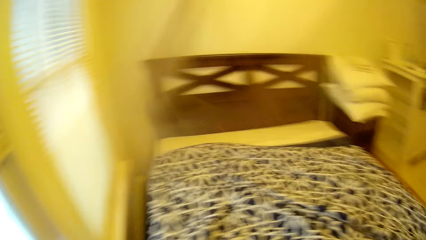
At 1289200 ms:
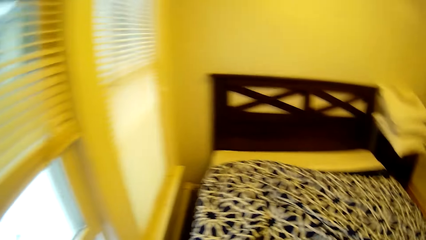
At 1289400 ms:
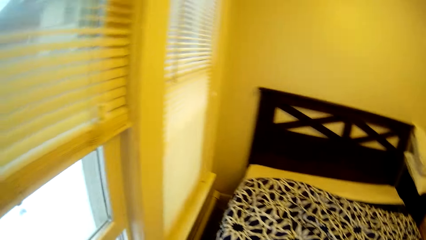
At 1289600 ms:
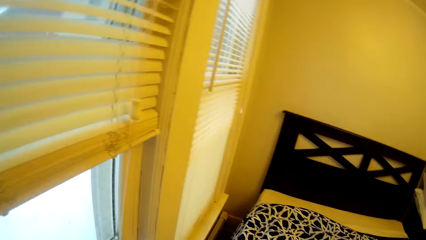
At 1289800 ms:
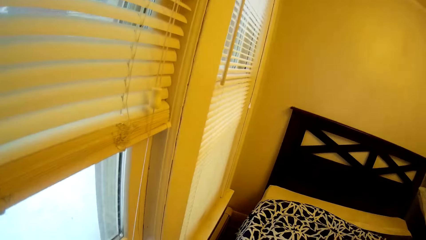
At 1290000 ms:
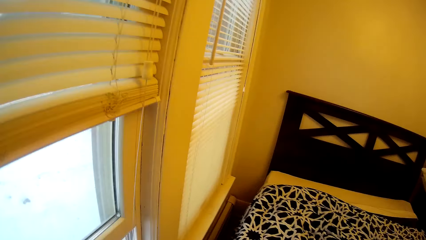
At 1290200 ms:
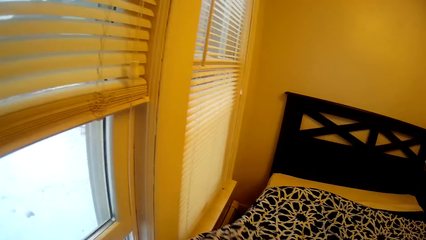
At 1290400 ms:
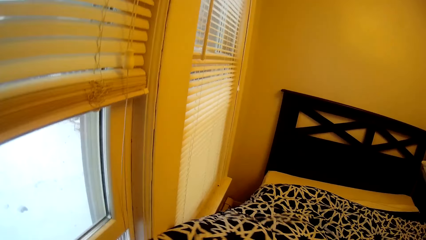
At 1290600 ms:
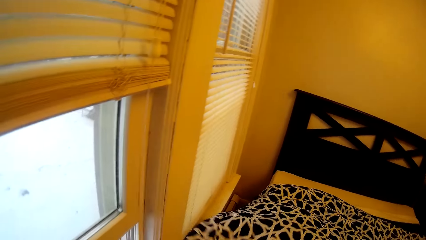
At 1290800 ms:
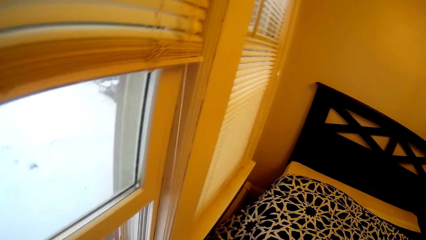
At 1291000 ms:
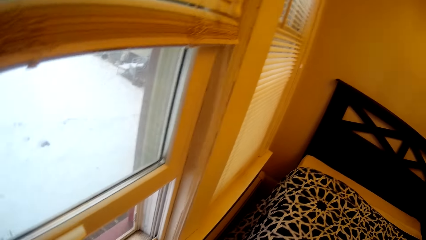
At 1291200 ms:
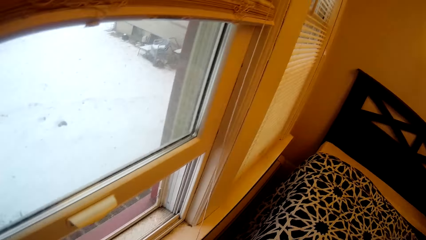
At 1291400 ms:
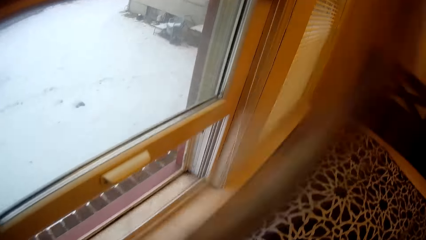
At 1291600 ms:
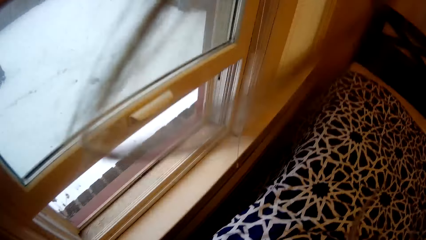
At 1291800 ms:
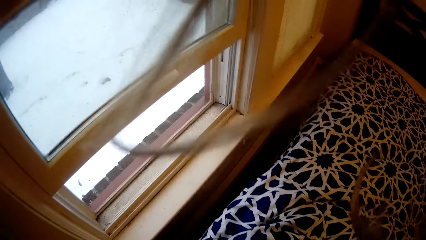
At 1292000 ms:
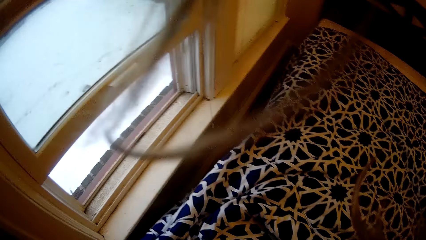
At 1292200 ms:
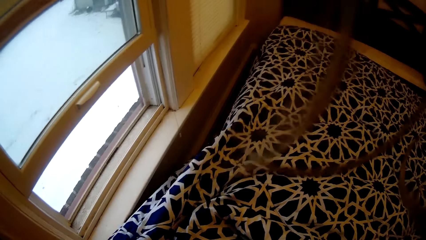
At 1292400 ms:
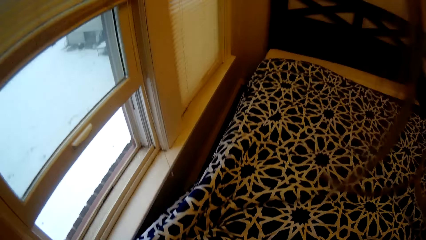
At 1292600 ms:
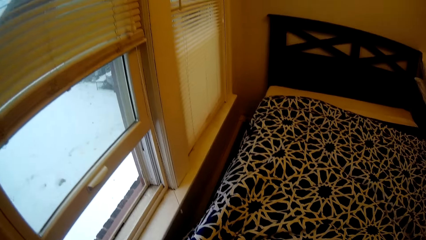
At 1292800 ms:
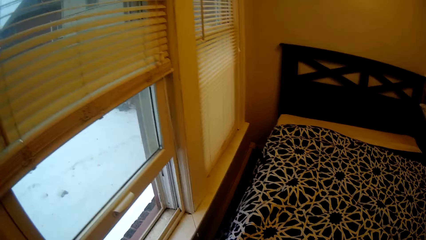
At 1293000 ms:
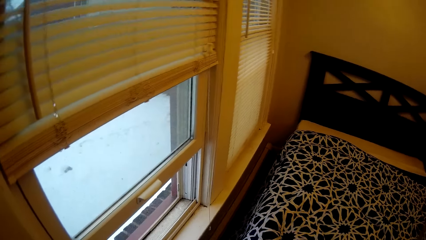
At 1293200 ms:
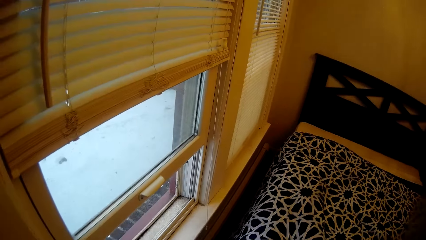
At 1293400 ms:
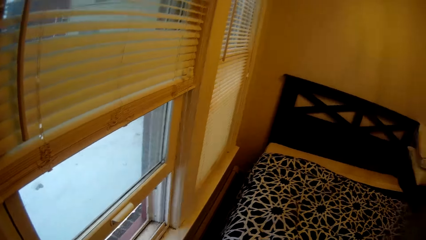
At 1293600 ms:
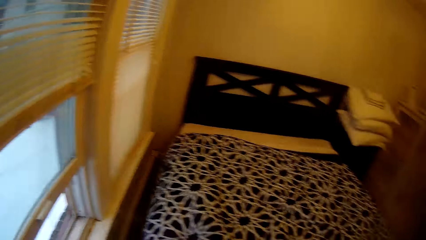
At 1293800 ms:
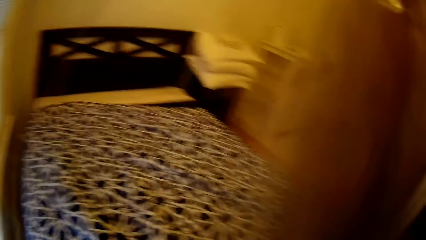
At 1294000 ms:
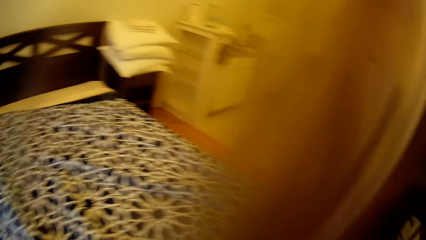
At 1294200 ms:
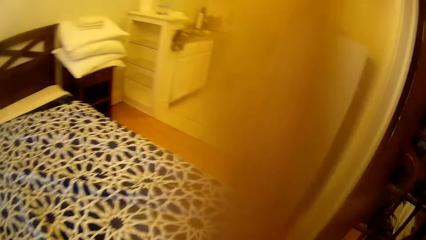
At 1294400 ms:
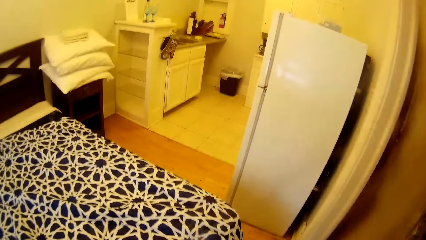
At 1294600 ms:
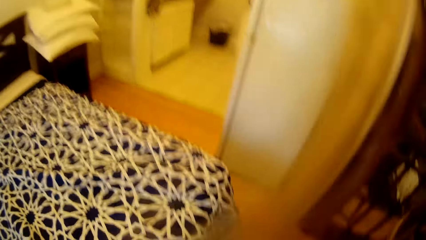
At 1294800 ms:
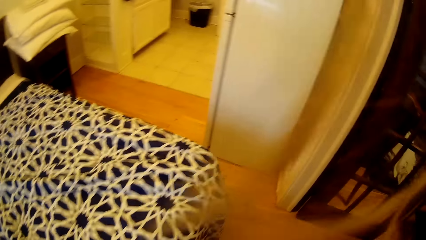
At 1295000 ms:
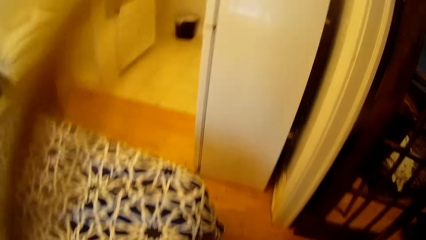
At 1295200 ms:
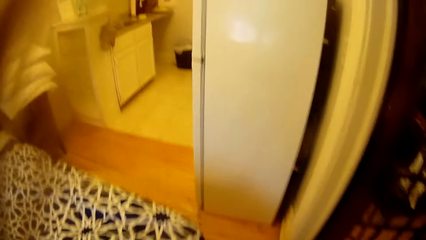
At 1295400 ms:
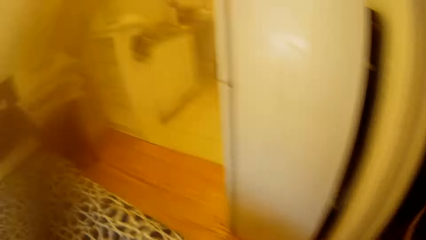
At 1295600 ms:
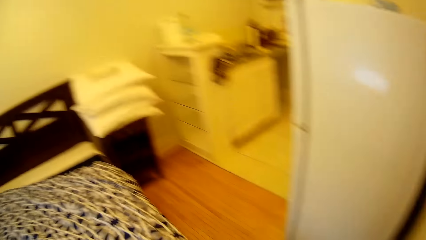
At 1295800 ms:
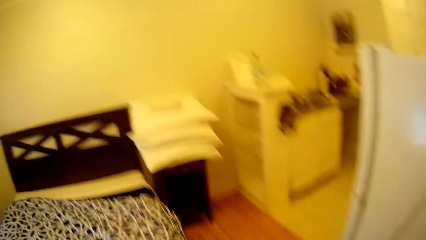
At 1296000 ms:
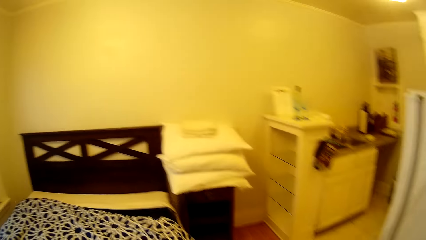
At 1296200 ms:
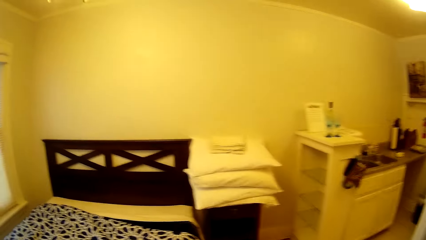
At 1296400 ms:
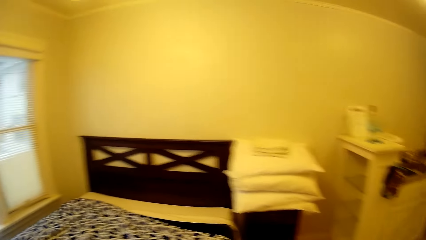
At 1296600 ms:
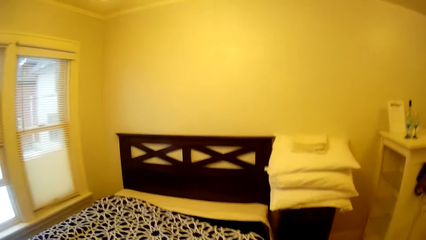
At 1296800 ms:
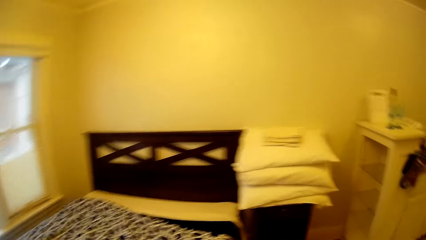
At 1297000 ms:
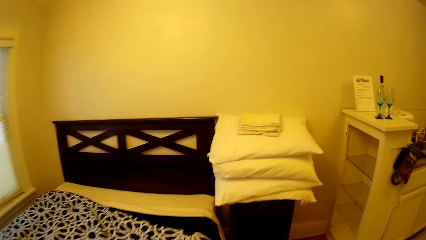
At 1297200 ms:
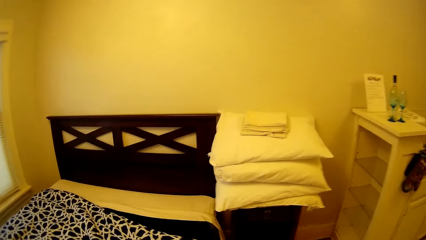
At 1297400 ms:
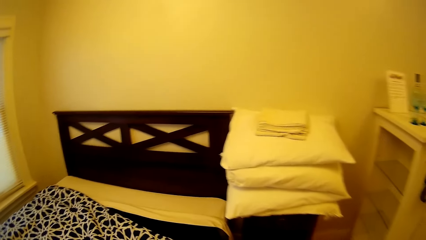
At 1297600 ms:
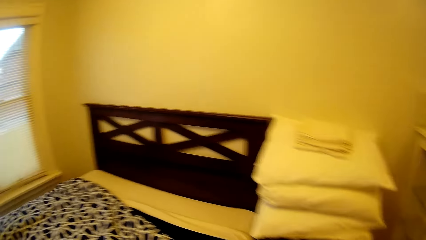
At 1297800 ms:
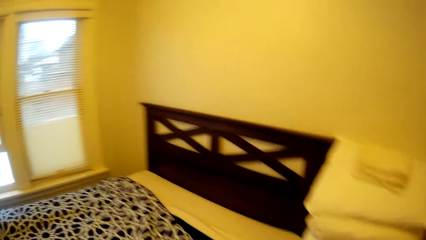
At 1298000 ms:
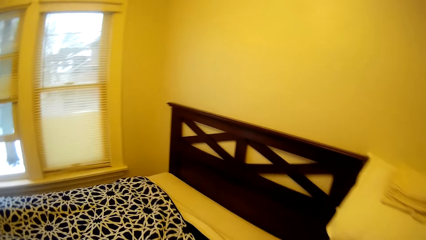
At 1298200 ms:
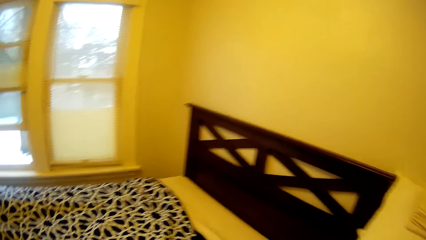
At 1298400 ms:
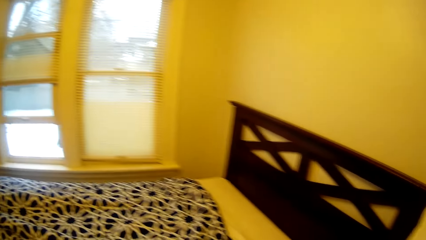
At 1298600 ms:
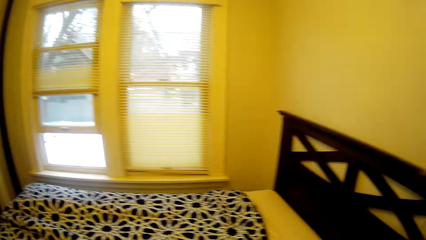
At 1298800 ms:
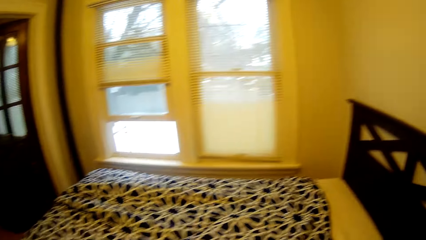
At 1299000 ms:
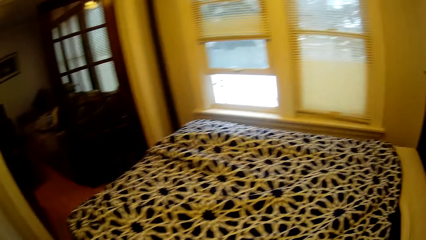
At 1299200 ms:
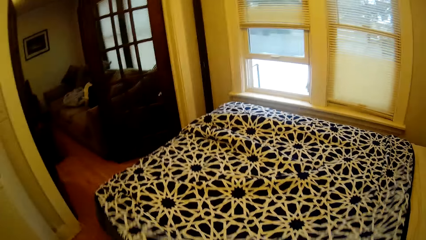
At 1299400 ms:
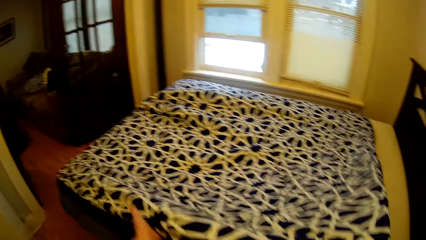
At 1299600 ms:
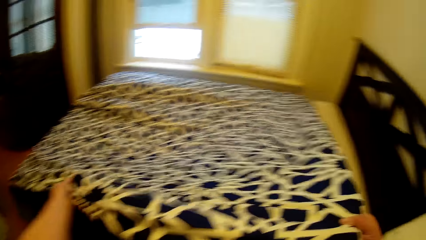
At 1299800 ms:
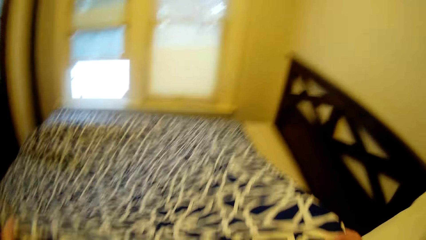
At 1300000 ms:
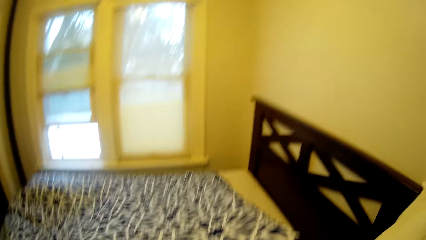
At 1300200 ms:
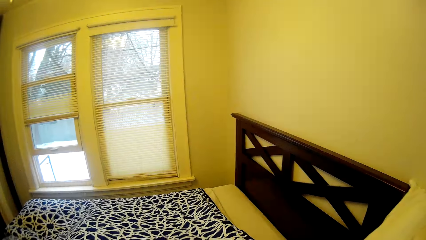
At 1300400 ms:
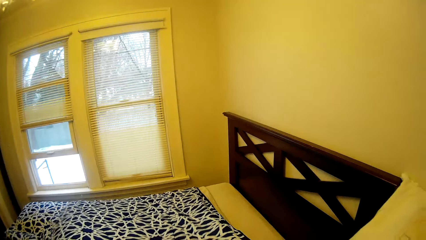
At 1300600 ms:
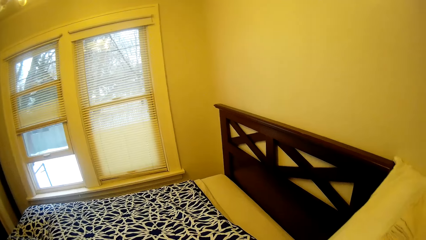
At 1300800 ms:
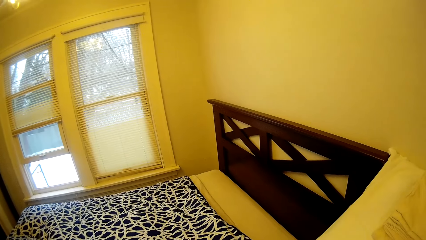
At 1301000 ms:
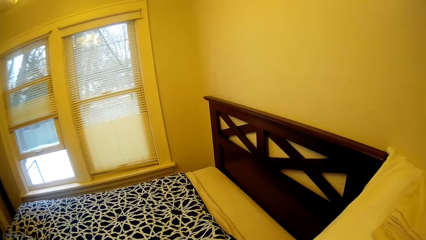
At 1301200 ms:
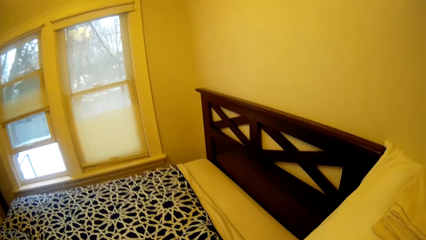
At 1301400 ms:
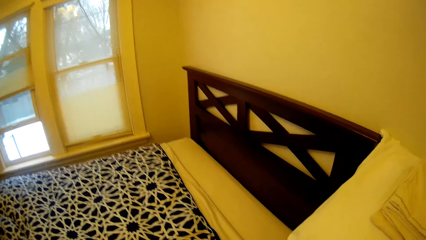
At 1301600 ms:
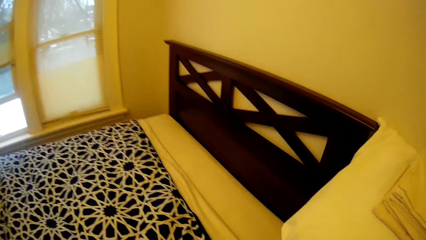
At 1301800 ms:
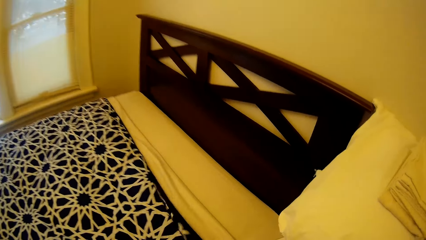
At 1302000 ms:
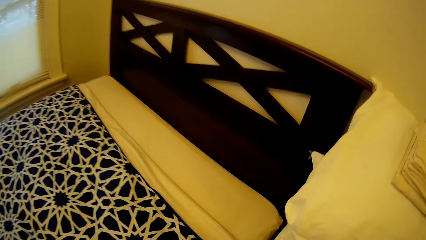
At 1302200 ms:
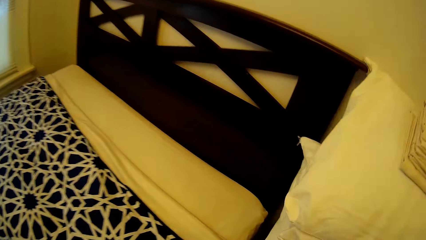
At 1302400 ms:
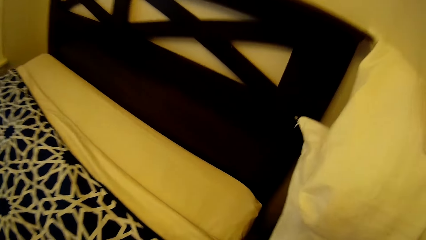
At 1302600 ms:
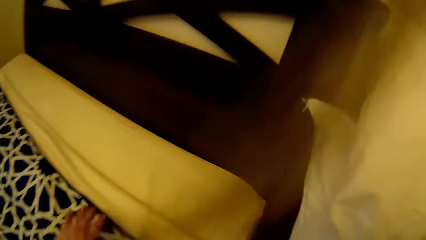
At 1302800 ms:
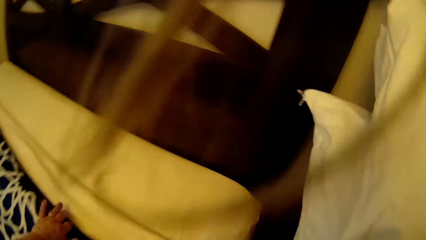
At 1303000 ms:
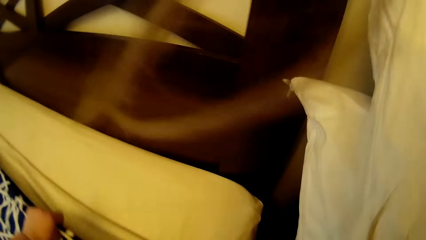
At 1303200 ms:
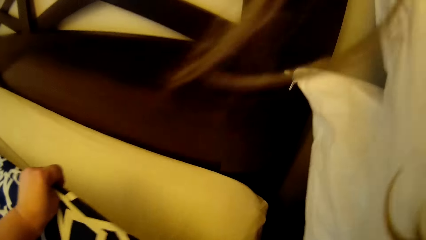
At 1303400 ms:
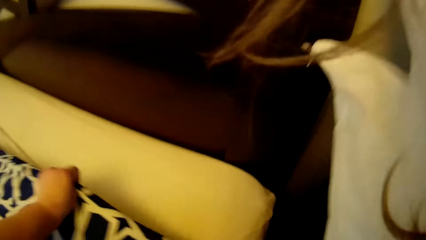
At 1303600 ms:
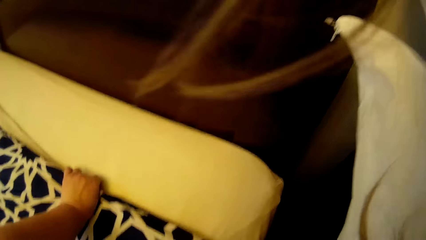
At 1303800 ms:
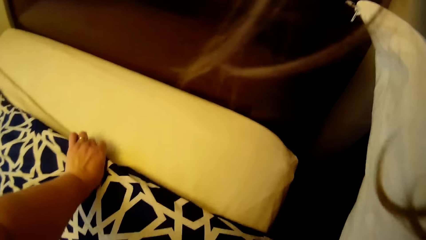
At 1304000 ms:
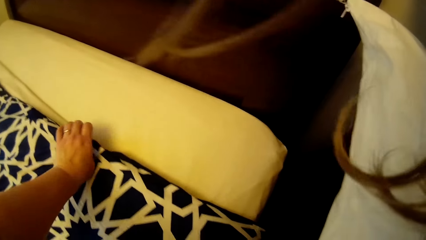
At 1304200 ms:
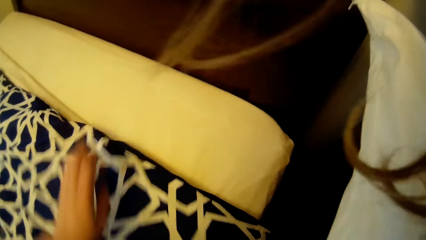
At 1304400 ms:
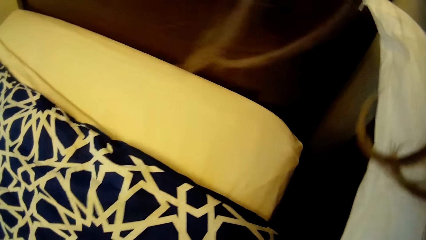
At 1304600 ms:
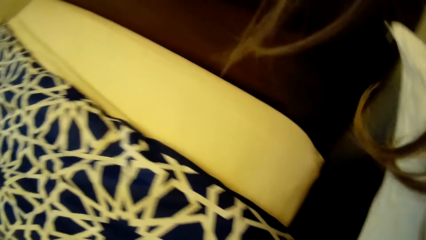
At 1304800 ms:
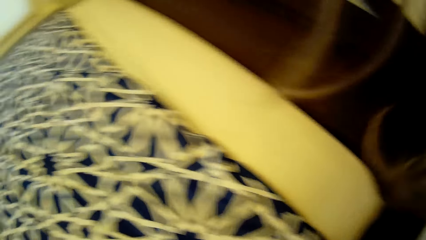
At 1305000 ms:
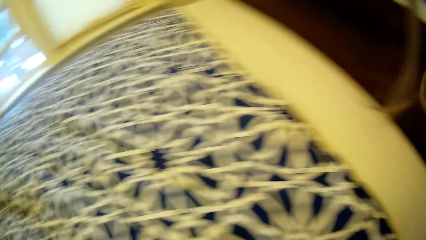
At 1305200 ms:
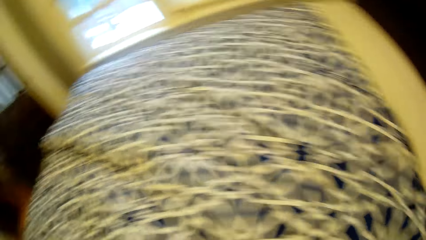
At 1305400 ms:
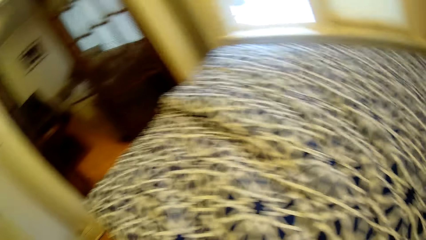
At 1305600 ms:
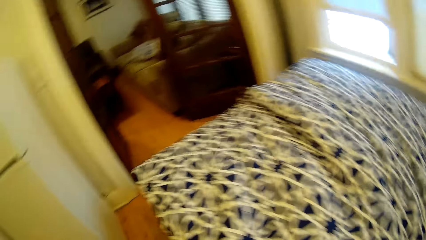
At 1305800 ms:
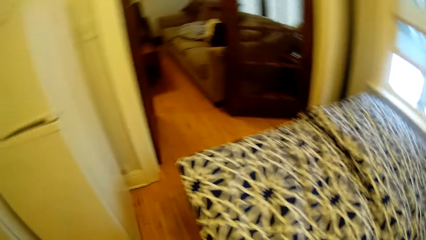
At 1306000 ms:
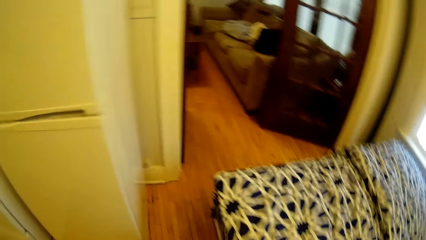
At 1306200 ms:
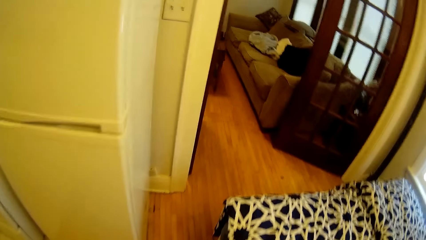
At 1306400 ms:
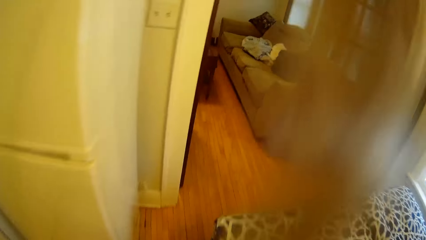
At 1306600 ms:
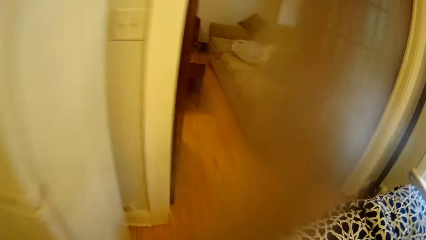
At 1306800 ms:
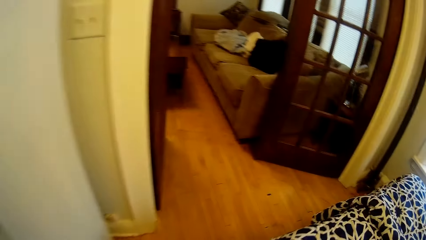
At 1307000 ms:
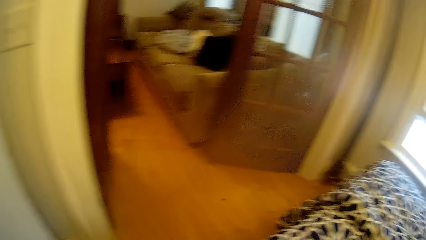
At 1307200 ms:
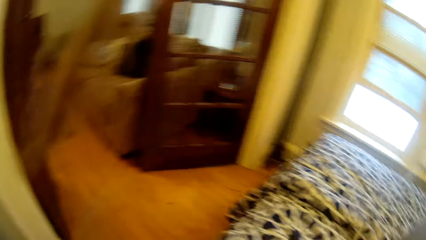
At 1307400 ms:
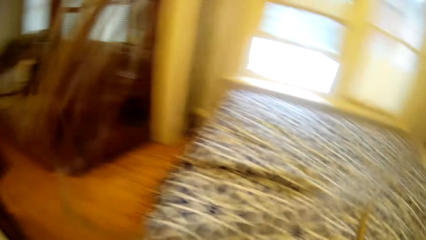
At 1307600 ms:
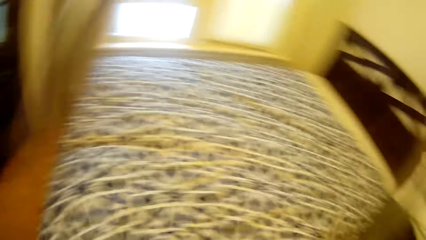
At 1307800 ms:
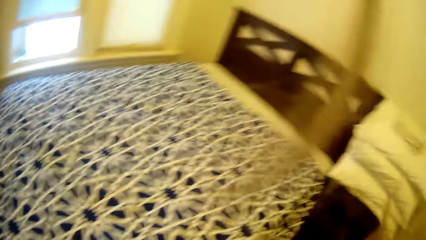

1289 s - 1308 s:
The camera wearer makes the bed. They walk around the bed. They make the bed. They walk around the bed.
